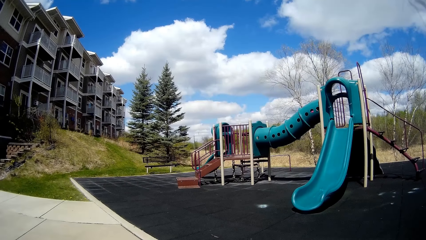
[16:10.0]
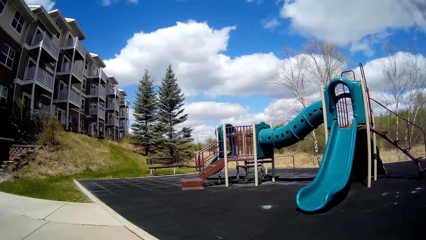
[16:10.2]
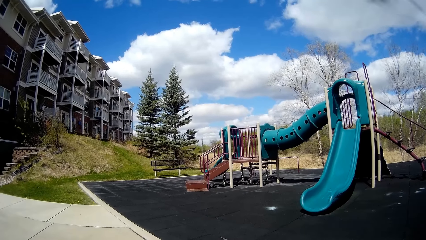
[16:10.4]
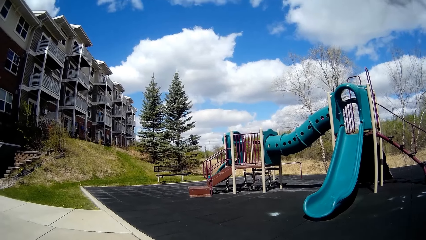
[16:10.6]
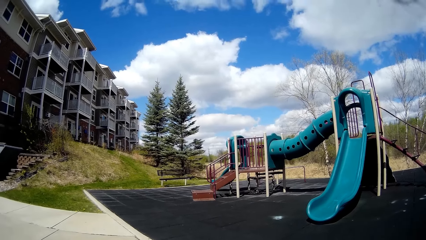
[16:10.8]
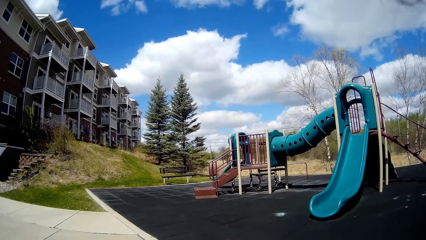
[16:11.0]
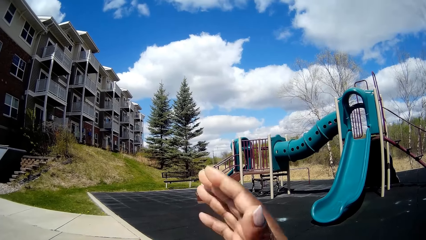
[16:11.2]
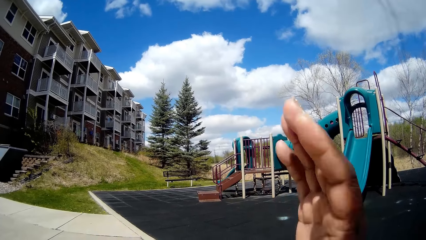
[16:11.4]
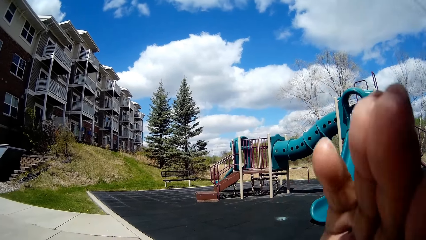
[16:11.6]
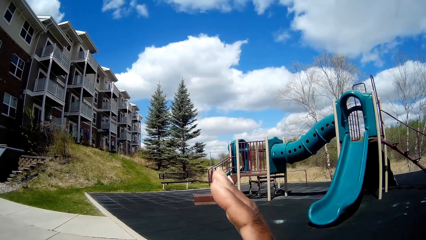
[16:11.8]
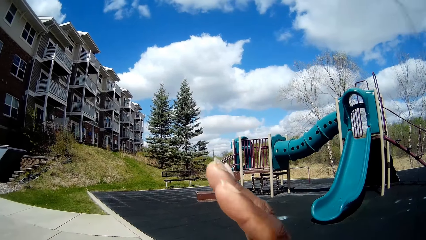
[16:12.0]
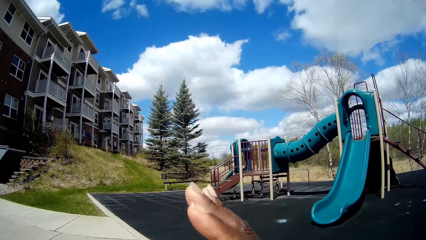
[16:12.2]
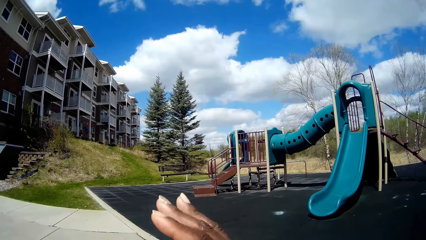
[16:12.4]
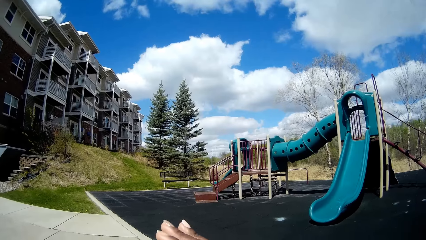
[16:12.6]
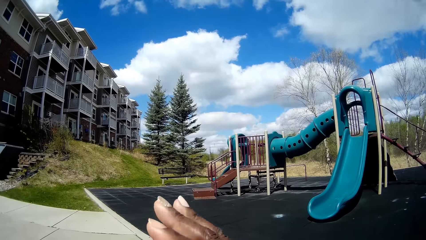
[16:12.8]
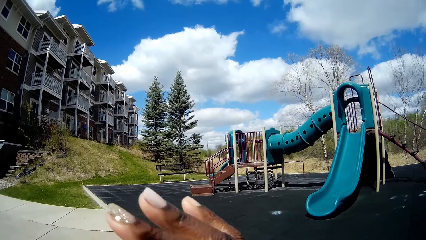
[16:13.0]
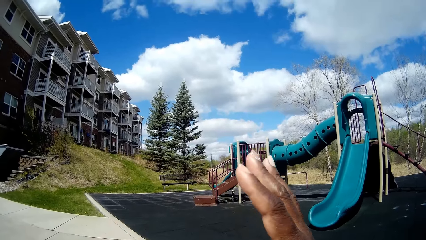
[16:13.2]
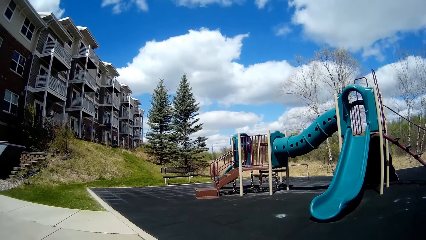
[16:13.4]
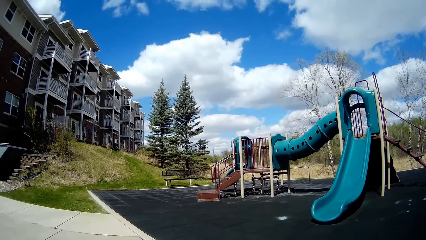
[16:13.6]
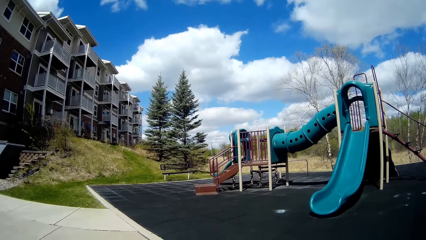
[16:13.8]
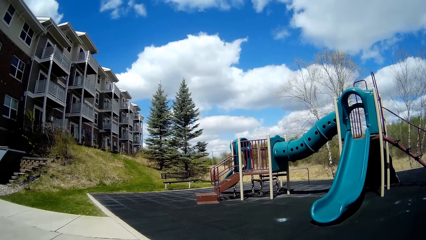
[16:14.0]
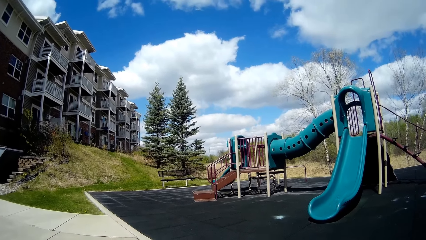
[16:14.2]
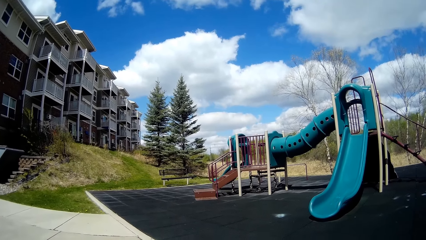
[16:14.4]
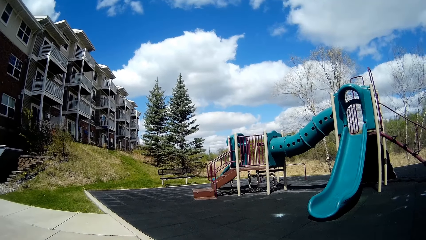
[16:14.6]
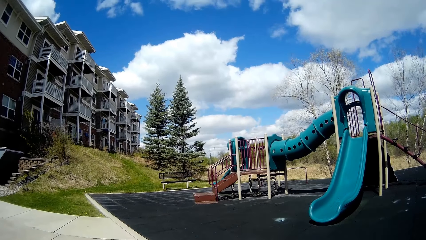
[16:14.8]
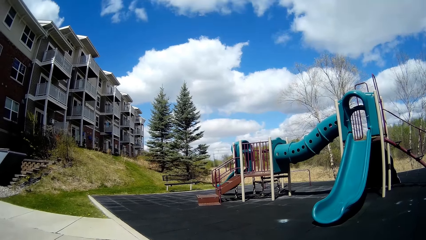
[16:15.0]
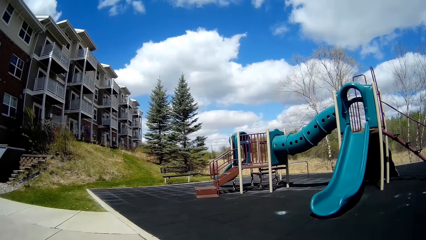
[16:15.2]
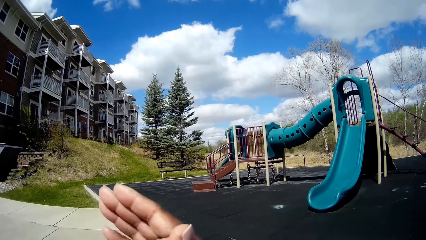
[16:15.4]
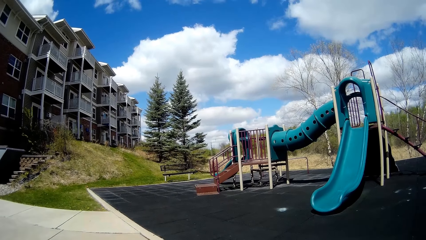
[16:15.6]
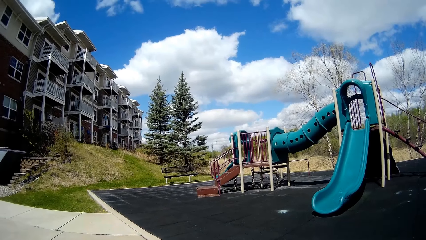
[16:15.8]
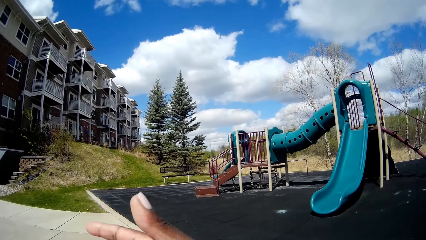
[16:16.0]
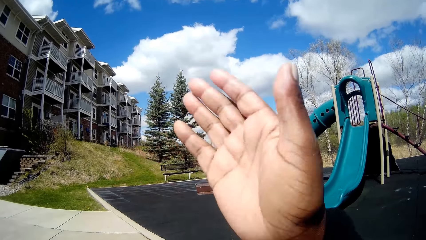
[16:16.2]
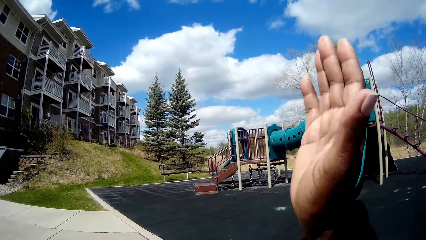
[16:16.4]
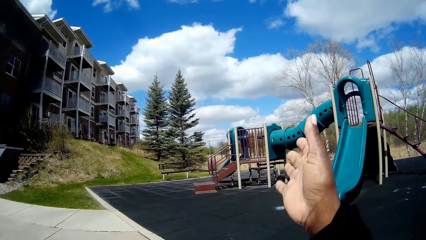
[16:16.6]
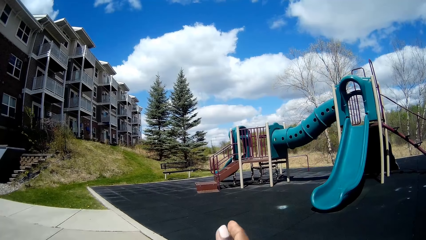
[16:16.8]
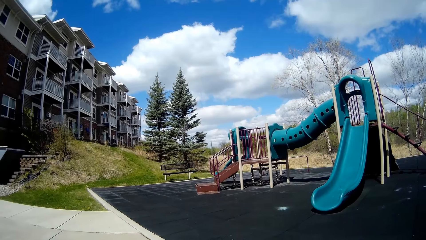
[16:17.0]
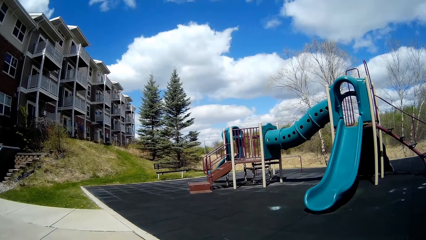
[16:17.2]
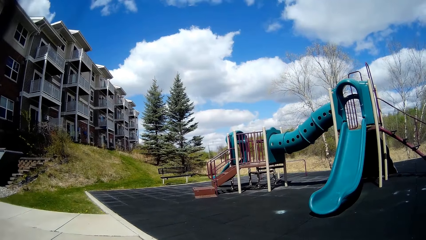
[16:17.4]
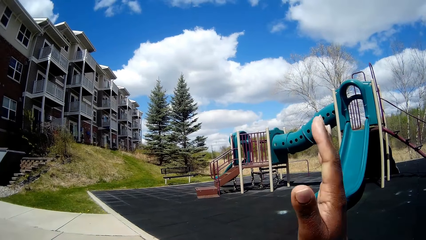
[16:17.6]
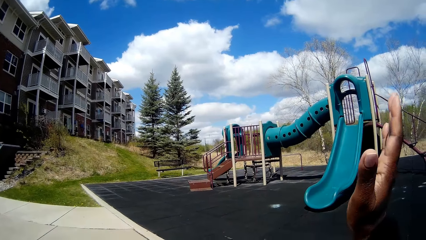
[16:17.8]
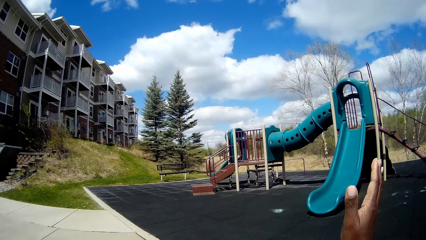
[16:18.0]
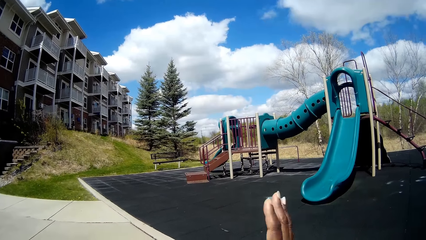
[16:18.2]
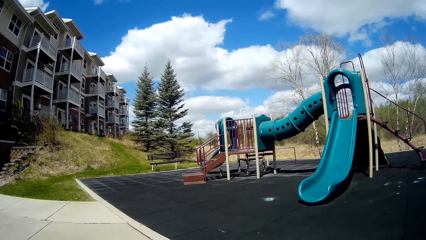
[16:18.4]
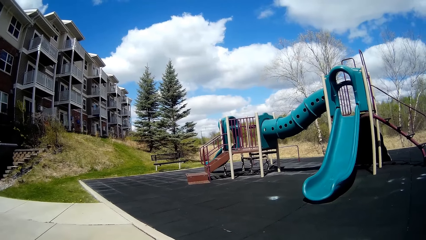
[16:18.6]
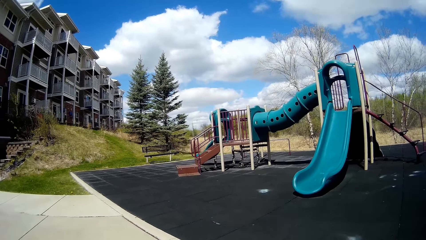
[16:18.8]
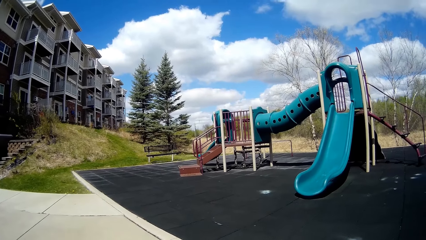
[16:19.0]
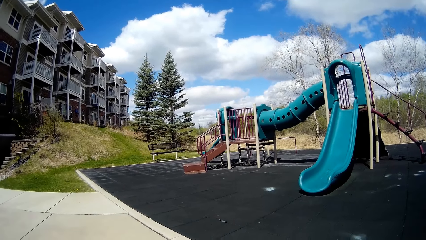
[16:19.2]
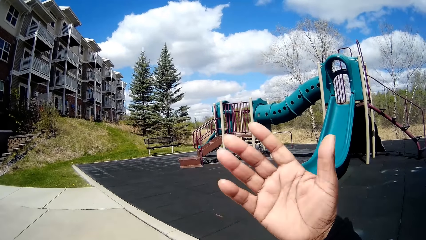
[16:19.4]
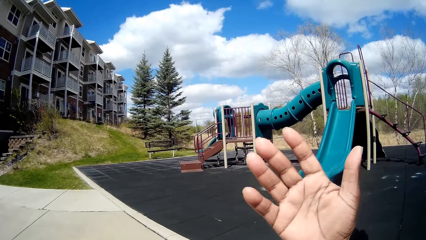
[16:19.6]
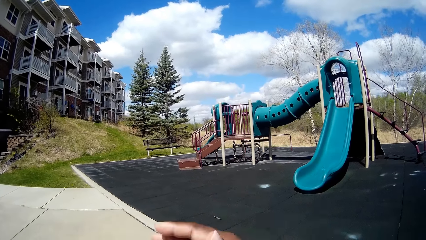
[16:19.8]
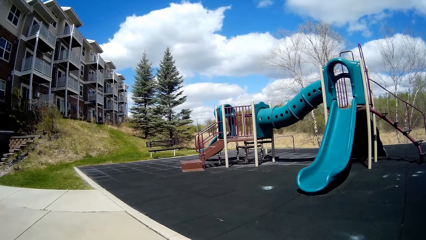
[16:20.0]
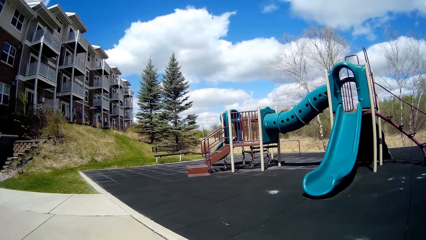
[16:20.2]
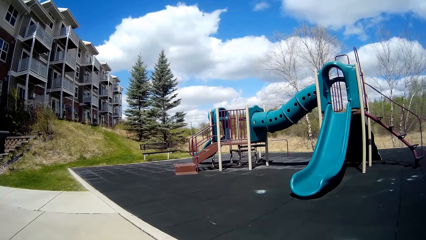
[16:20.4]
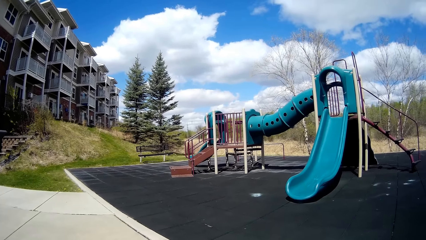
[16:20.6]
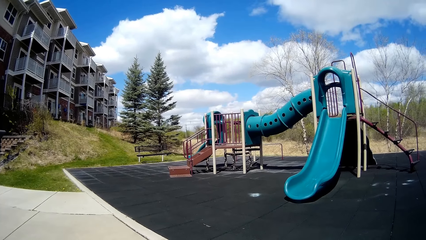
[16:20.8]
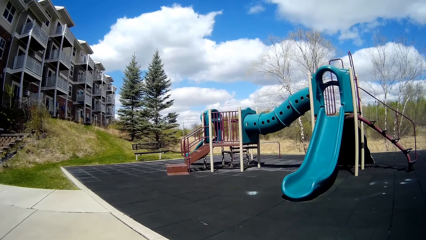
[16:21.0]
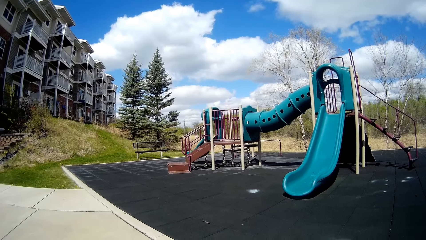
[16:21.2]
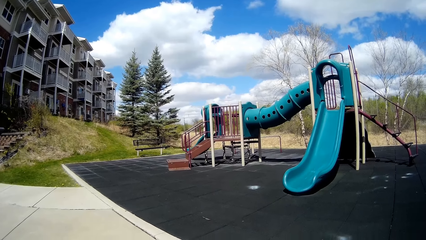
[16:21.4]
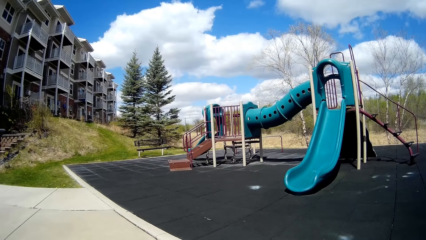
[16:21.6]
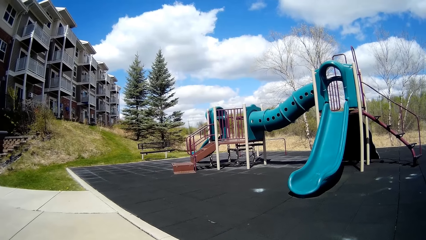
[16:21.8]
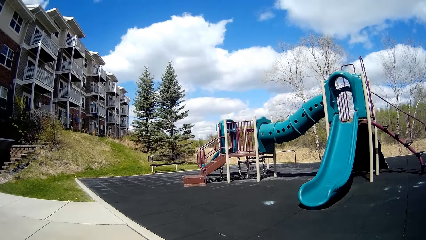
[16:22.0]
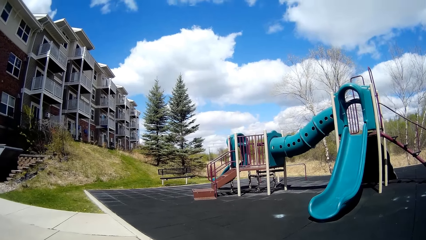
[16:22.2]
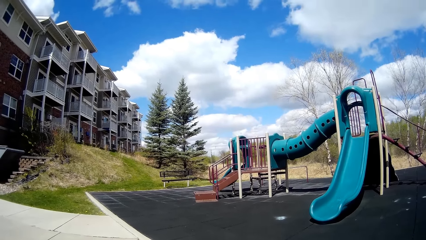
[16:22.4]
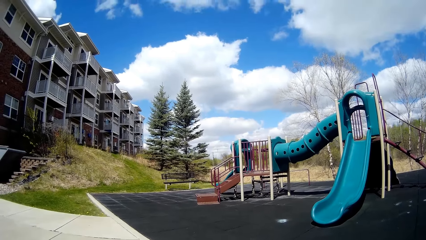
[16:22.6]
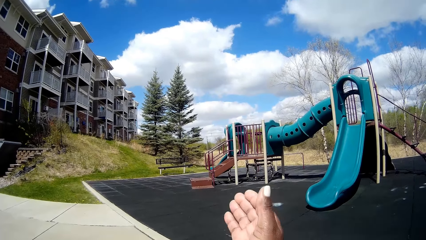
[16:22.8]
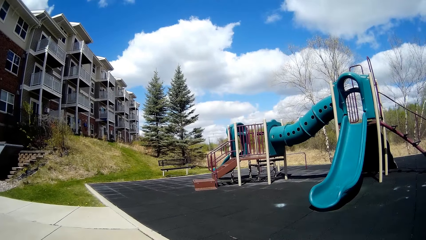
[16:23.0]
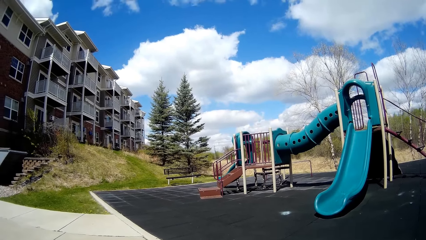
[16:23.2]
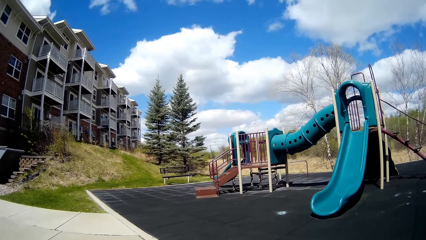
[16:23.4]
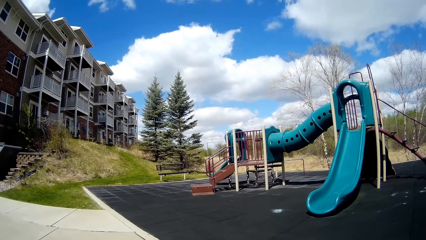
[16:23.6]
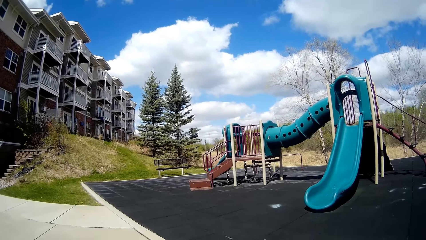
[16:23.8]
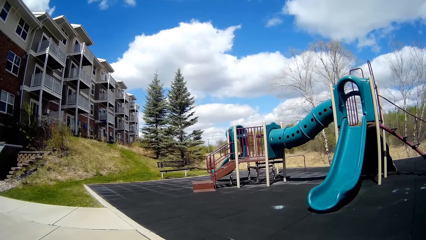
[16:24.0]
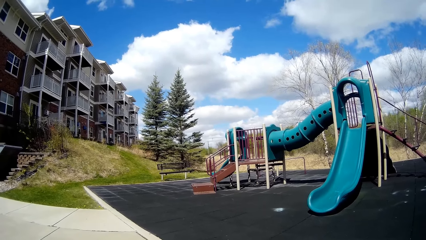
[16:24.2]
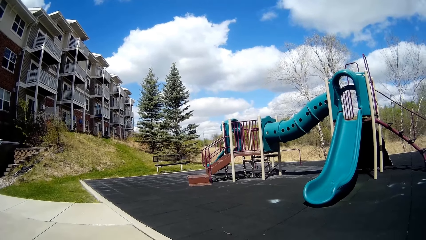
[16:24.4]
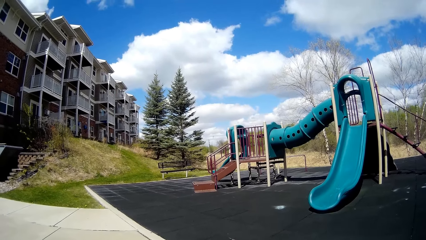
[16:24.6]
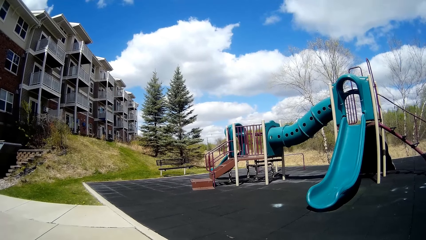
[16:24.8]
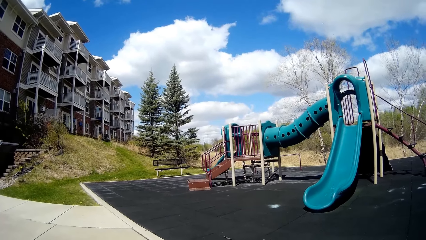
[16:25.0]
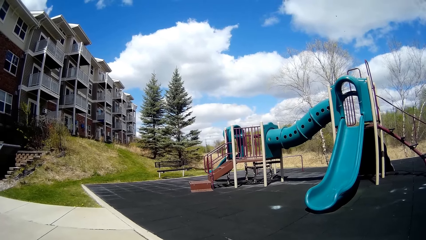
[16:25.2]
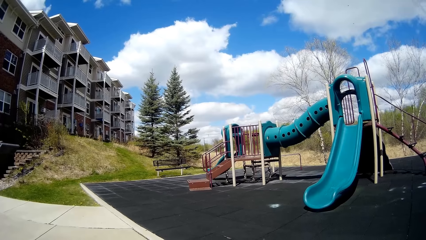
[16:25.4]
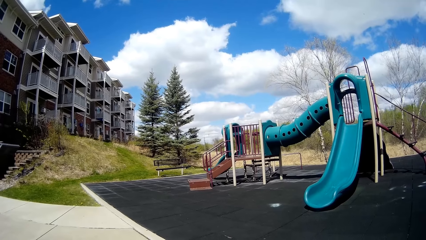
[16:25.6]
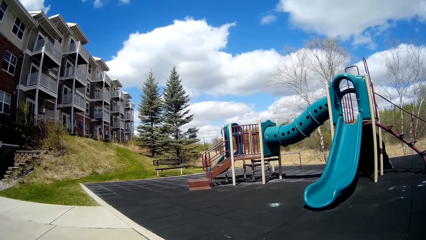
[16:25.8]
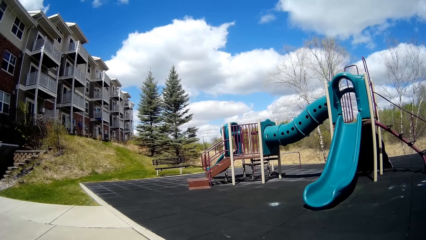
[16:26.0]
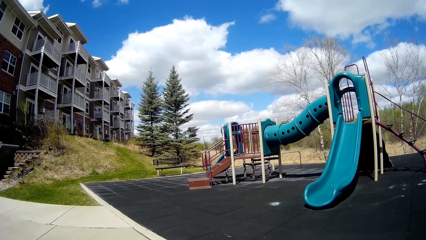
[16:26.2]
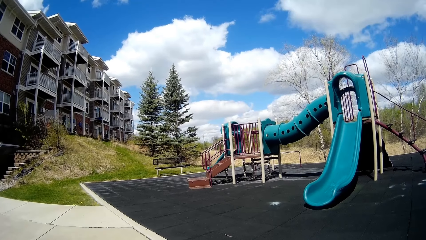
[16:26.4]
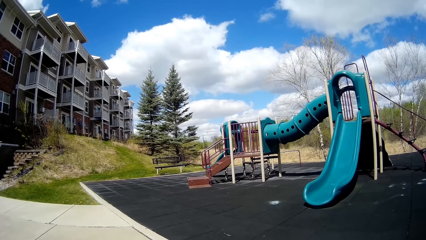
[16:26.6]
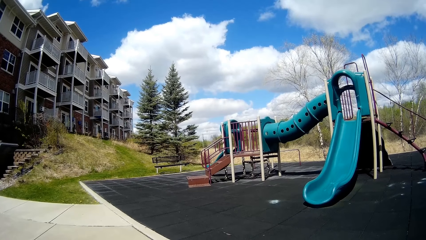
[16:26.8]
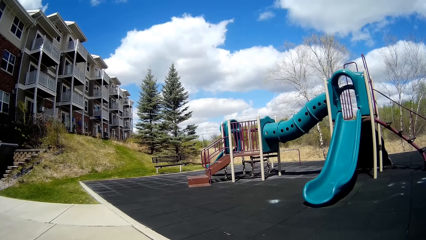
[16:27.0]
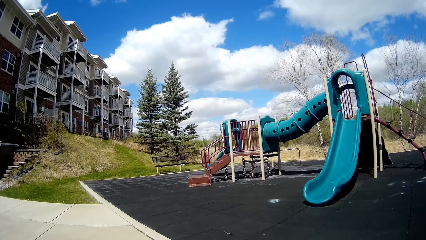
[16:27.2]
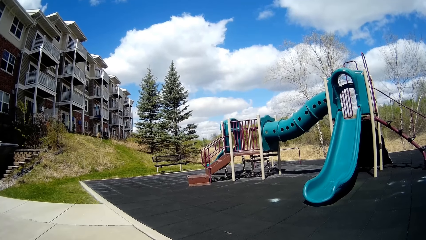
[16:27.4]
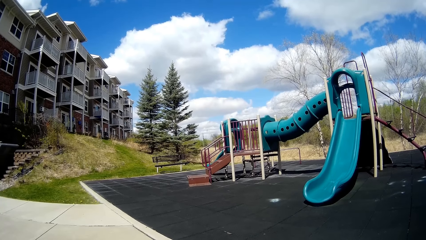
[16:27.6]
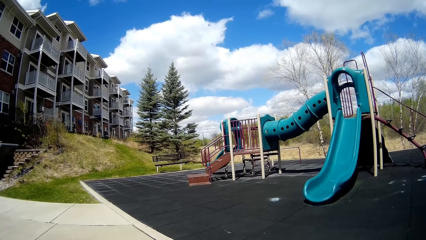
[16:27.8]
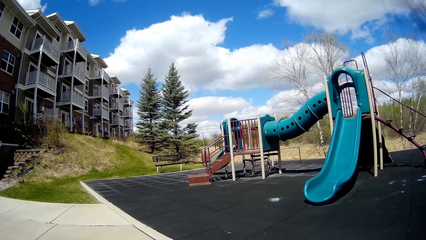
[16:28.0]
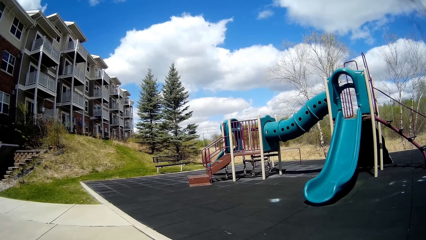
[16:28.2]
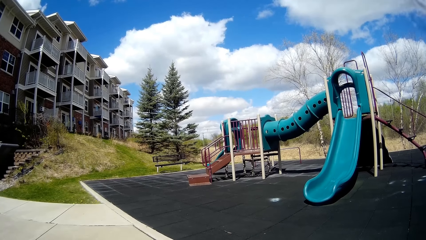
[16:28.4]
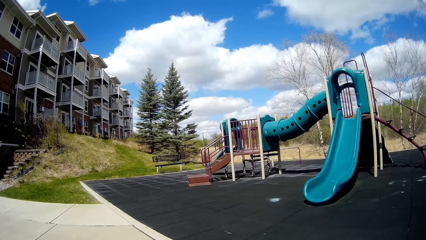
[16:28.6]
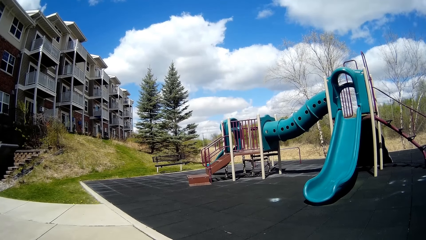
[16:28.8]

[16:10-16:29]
The camera wearer moves a hand. They talk. They talk again. They move a hand.
